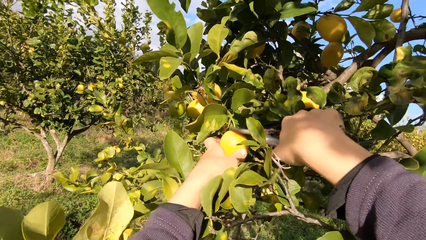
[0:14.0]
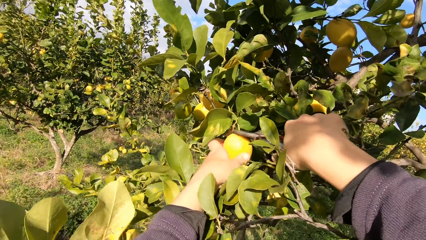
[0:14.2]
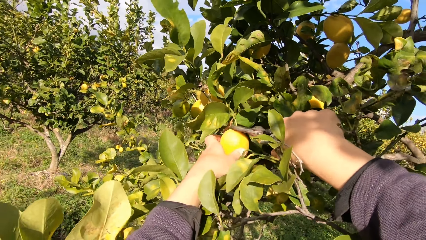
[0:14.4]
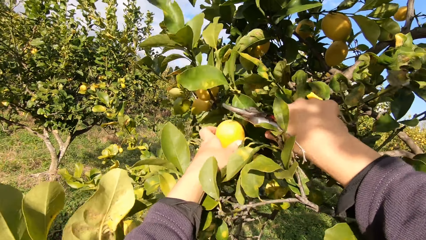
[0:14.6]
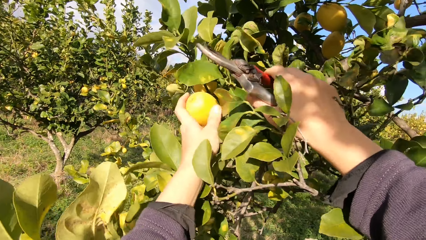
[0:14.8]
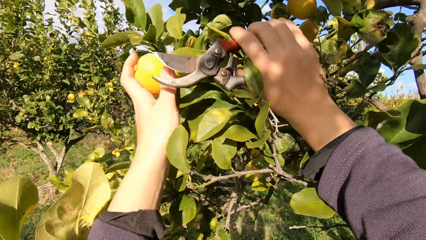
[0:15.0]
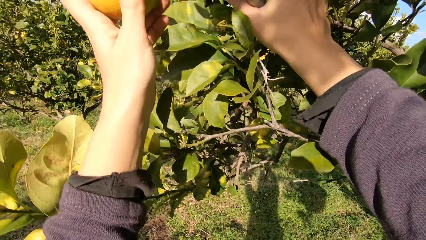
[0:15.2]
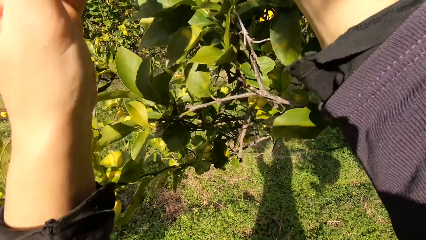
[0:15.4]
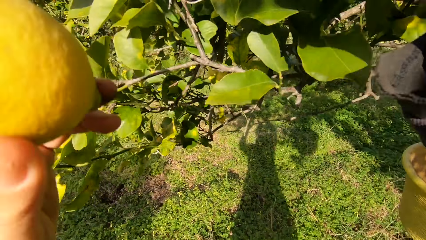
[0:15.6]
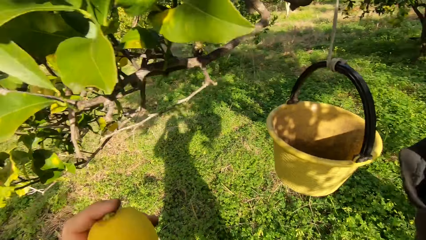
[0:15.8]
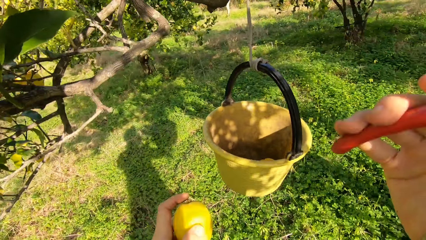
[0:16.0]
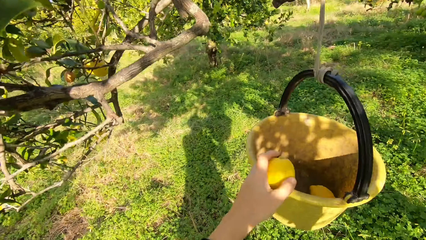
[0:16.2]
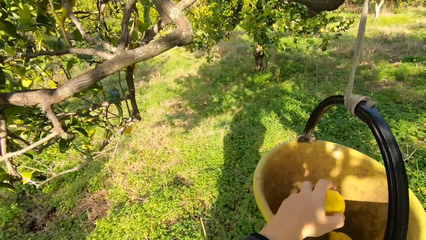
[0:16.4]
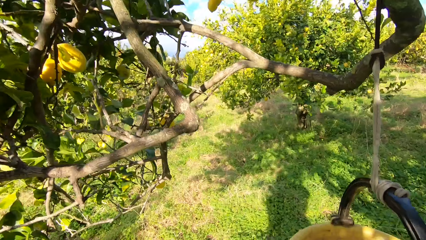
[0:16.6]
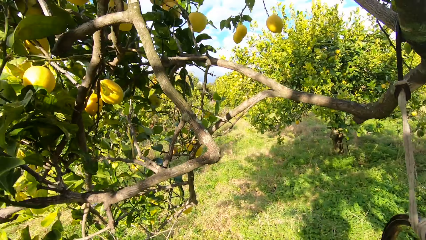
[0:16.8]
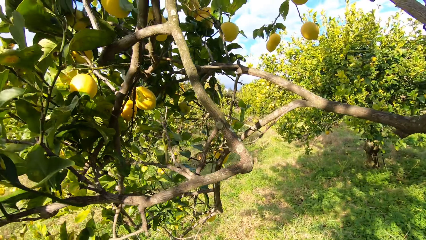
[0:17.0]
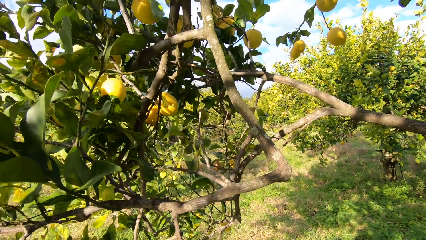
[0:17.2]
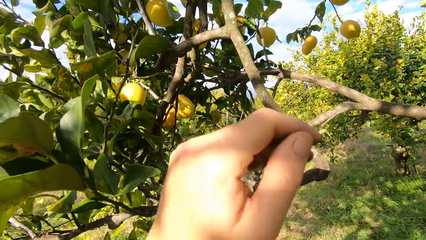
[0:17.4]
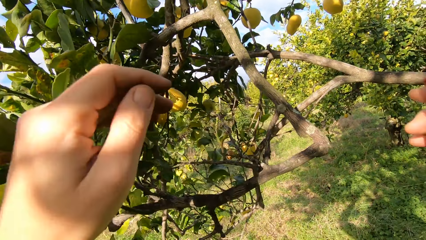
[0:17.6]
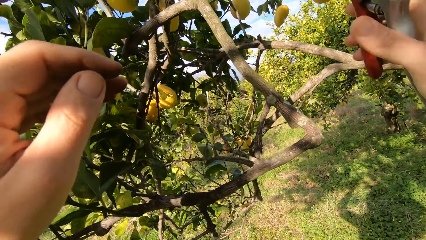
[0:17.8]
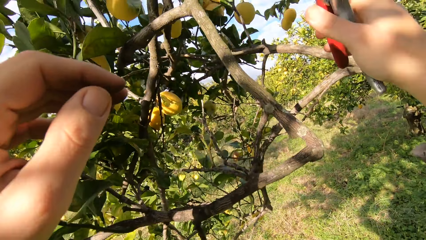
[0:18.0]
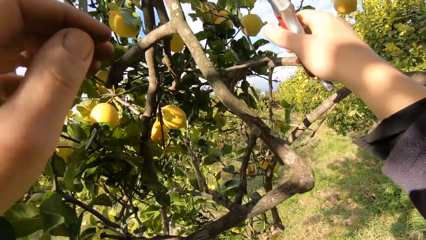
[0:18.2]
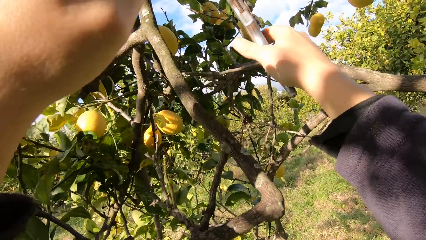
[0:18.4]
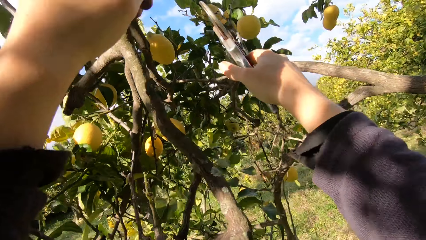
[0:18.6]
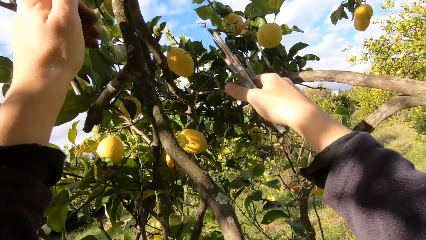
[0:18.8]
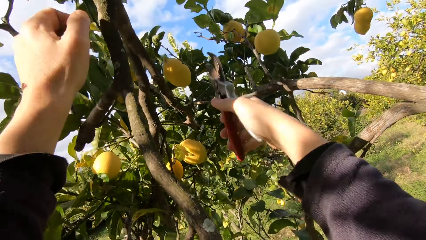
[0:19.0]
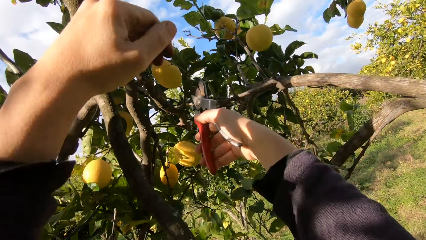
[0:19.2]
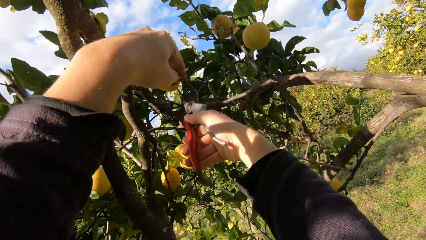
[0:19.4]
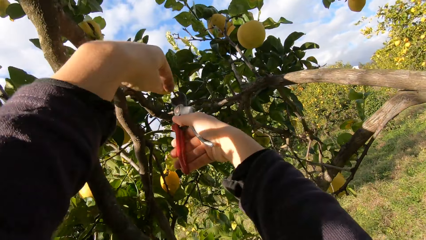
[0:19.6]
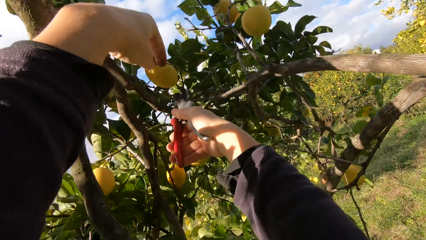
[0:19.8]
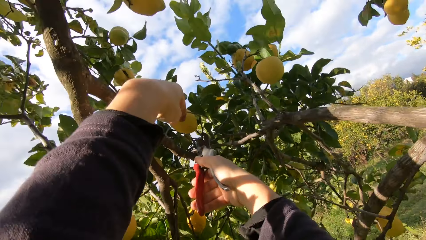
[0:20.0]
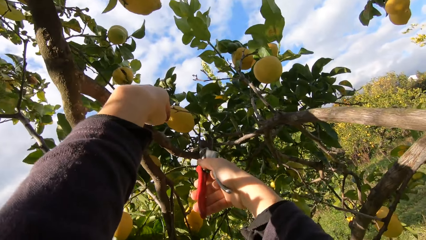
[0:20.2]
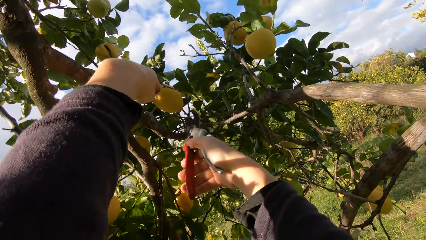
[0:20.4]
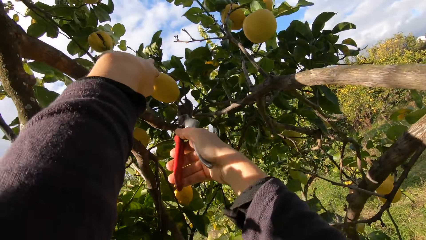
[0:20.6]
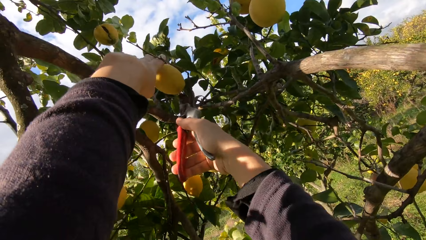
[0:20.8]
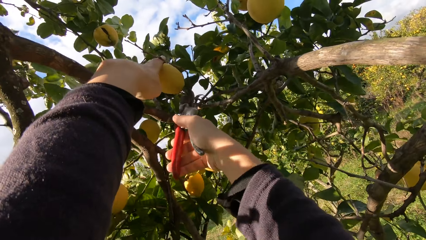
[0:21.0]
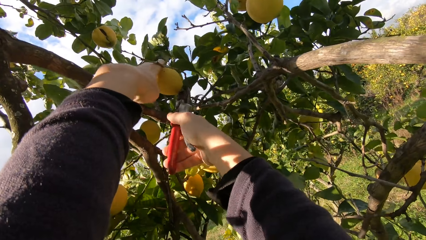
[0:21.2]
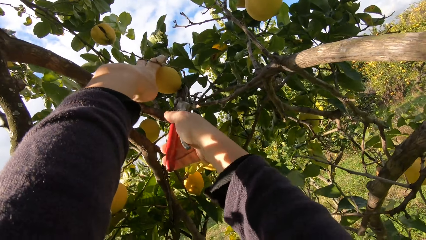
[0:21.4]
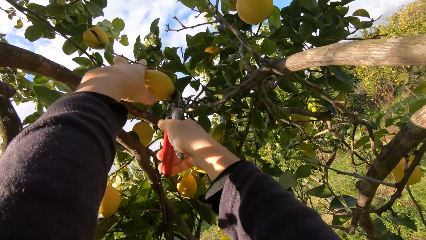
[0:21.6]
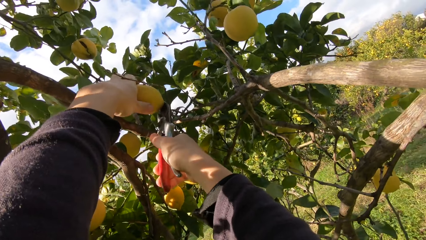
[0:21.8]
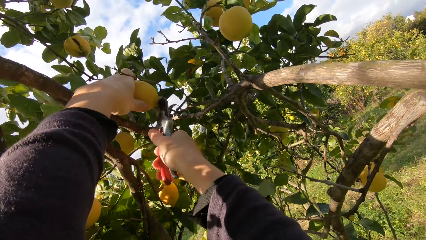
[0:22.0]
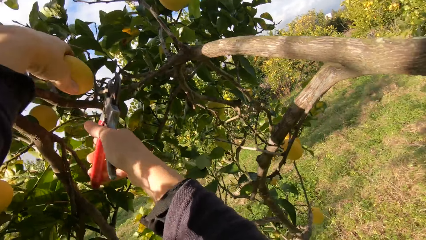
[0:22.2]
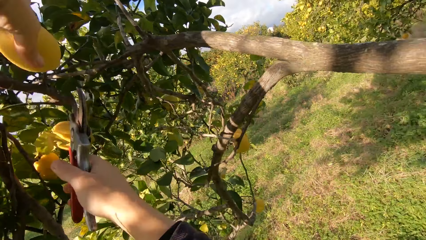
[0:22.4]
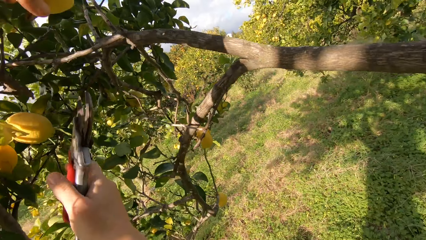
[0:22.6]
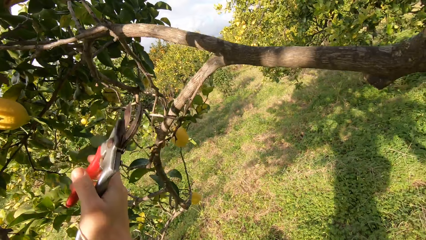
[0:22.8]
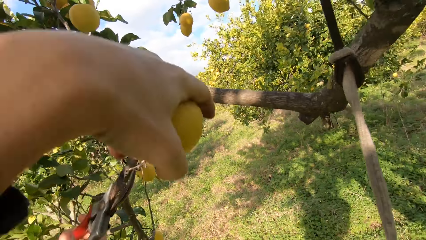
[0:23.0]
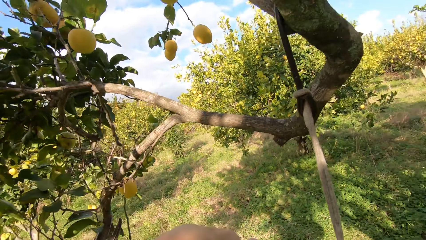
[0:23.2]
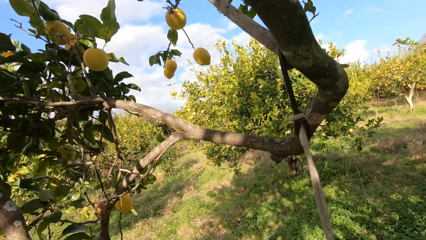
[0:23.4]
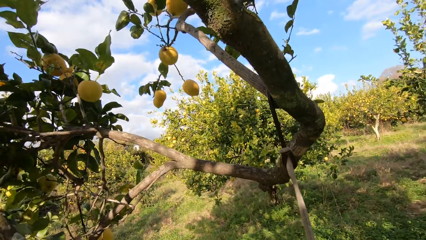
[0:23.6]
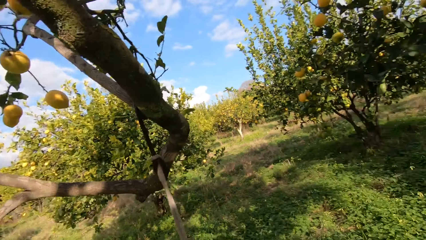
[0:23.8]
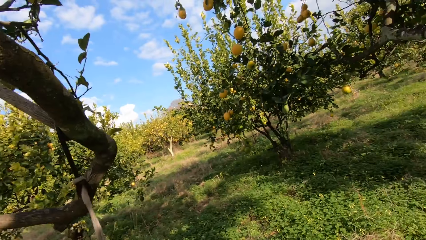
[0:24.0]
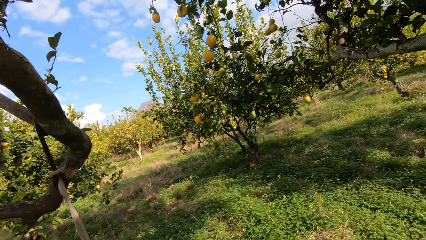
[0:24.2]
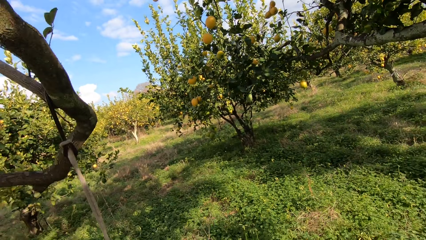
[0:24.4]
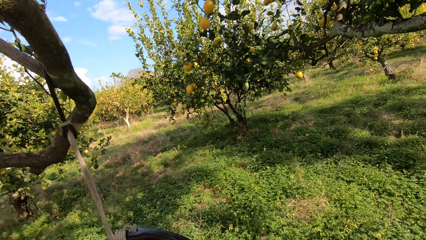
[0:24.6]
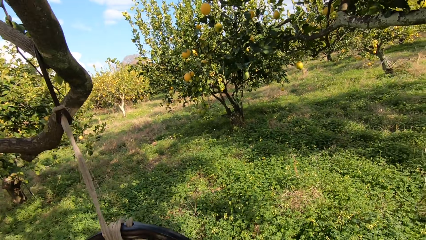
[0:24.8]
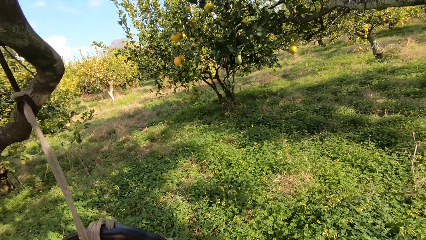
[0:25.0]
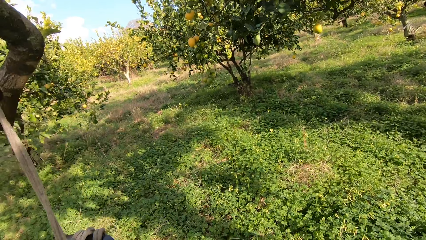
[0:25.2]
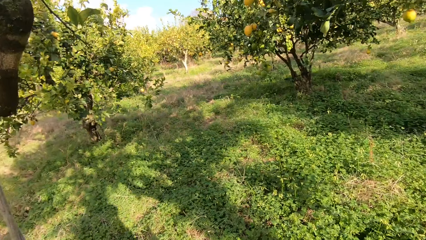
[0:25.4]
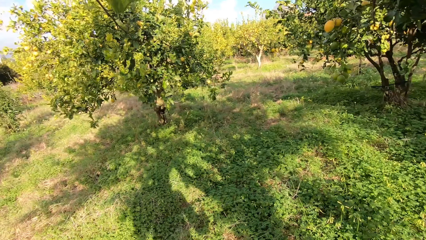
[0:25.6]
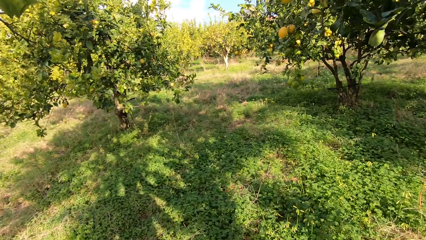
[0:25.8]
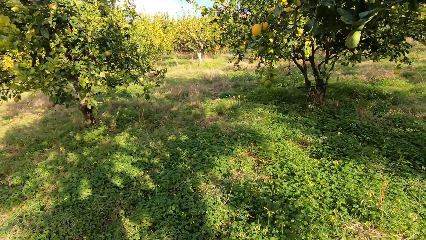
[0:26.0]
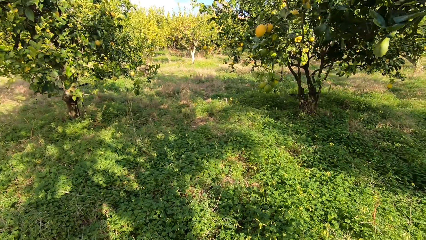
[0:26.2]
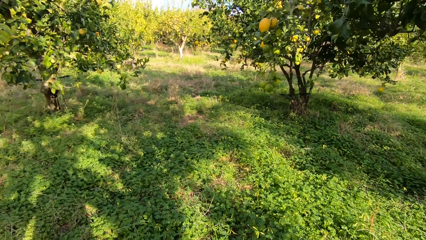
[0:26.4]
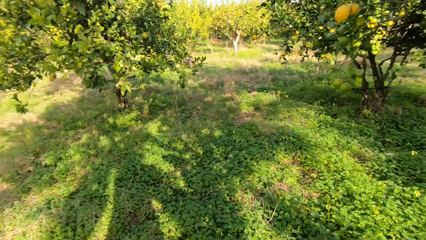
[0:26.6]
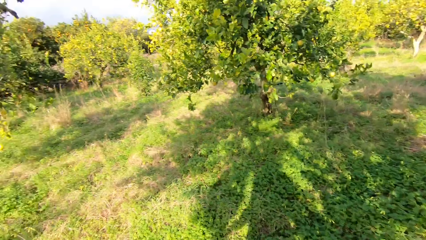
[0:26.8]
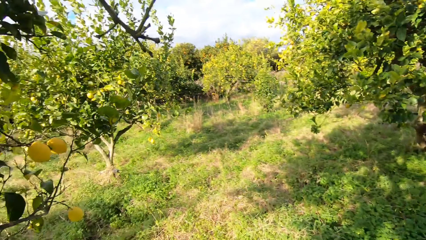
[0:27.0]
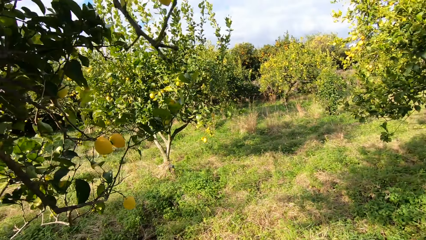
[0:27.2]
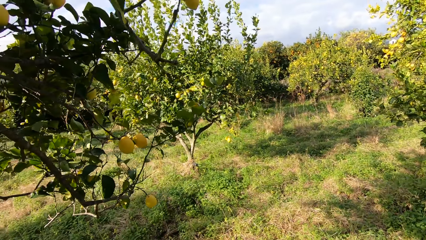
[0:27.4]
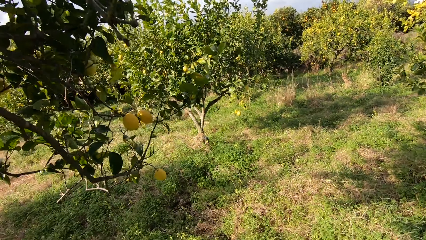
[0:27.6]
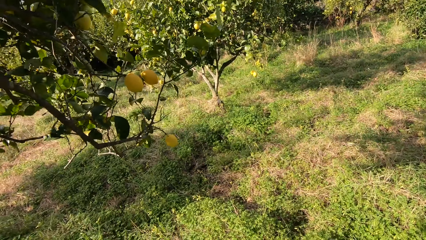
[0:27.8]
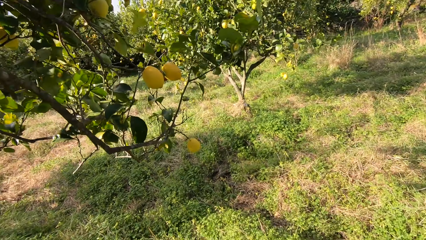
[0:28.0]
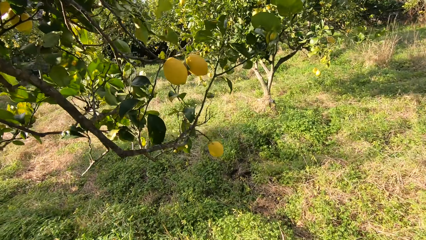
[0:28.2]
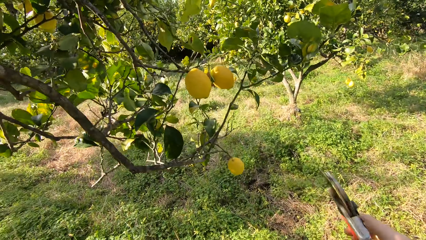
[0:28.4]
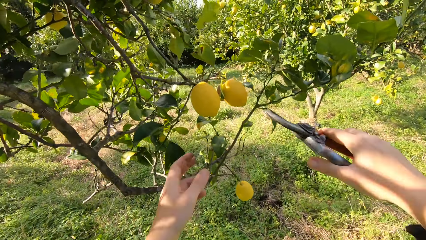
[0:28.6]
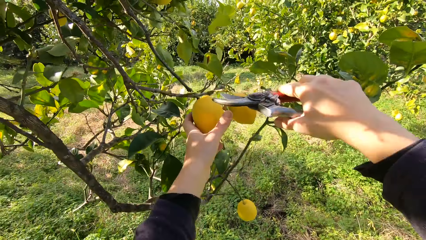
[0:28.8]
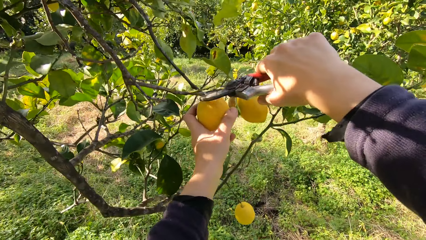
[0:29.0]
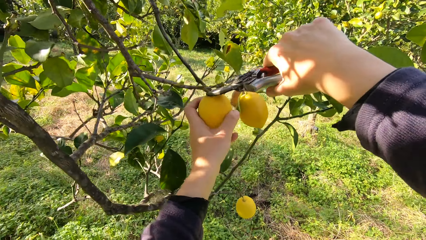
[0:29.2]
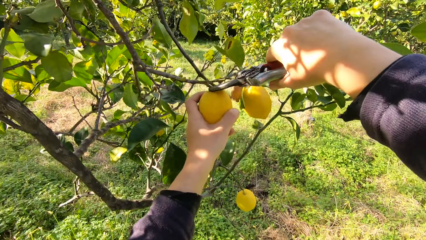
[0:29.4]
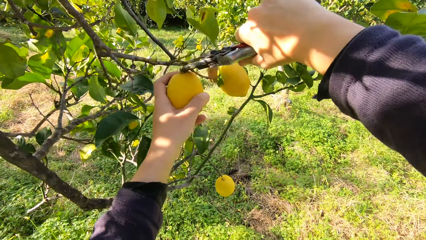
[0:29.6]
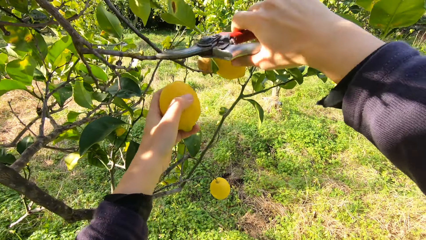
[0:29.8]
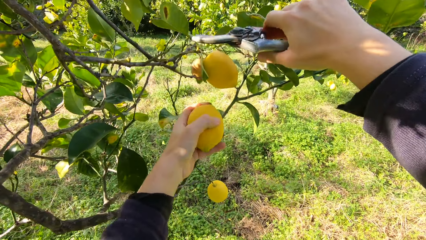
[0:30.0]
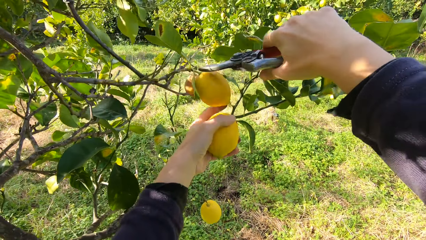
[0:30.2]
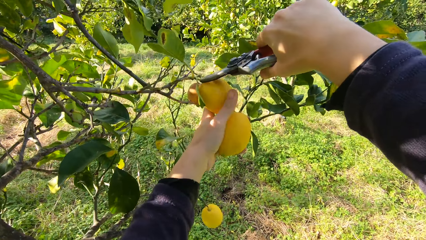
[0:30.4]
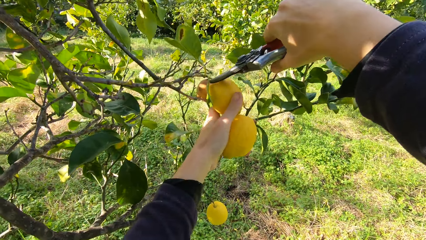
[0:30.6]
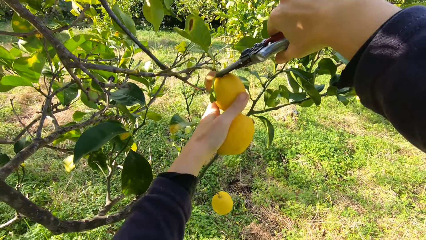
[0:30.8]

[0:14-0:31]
The camera wearer plucks another lemon from the tree with the plier. They throw the lemon into the harvesting bucket. They pluck another lemon from the tree with the plier and throw the lemon into the bucket. They walk a few steps towards the lemon fruits. They pluck another lemon from the tree with the plier.
